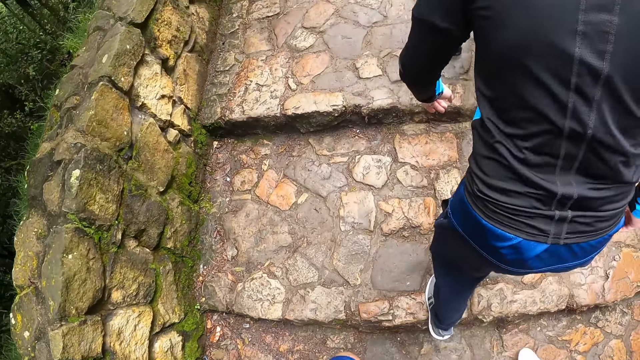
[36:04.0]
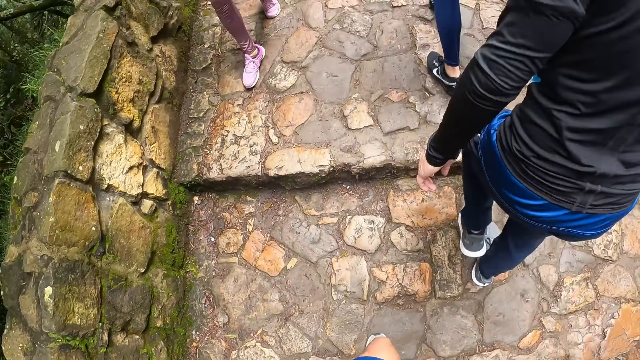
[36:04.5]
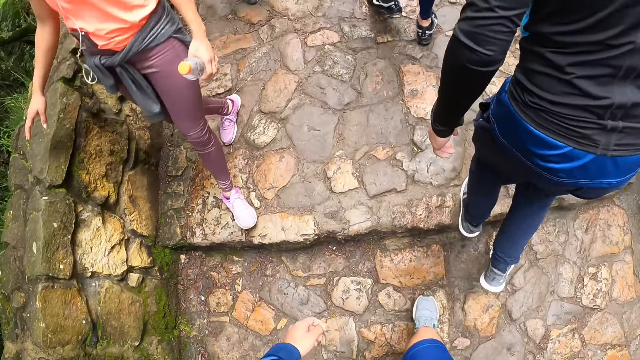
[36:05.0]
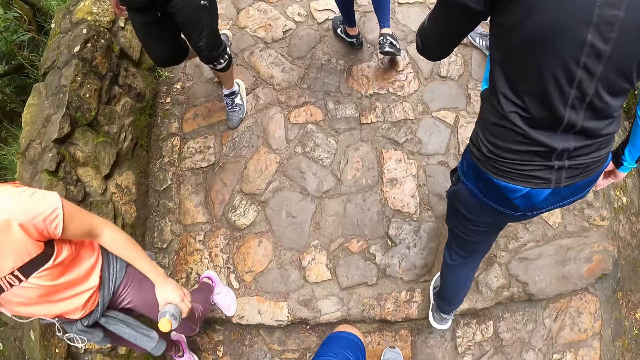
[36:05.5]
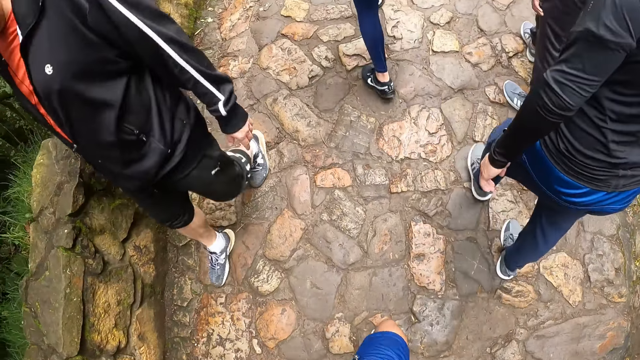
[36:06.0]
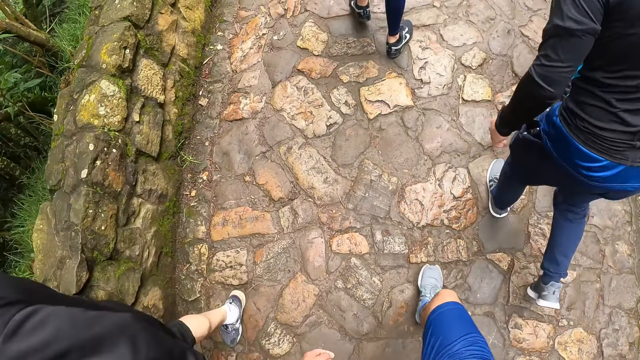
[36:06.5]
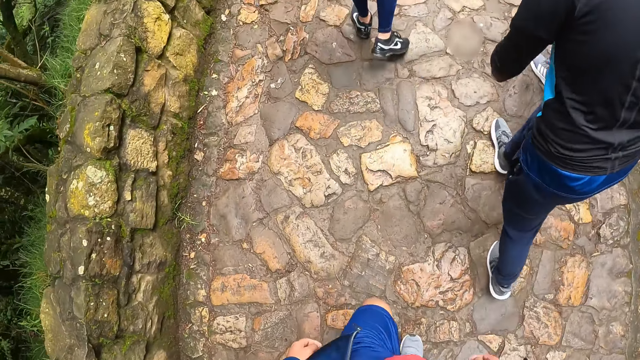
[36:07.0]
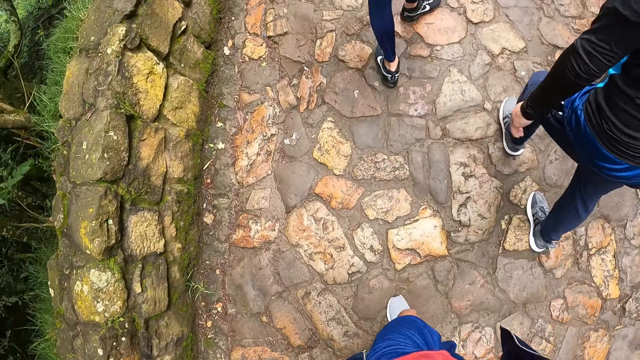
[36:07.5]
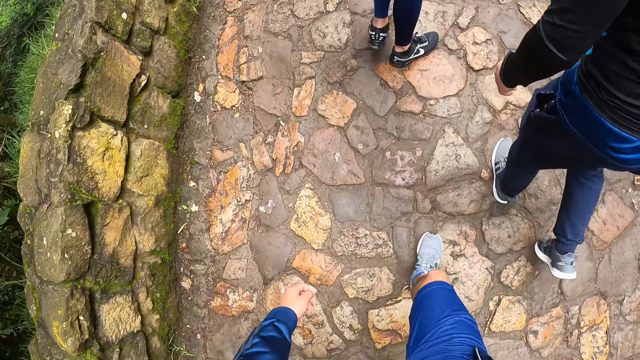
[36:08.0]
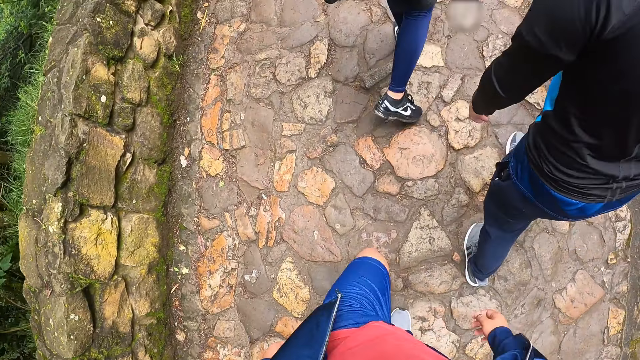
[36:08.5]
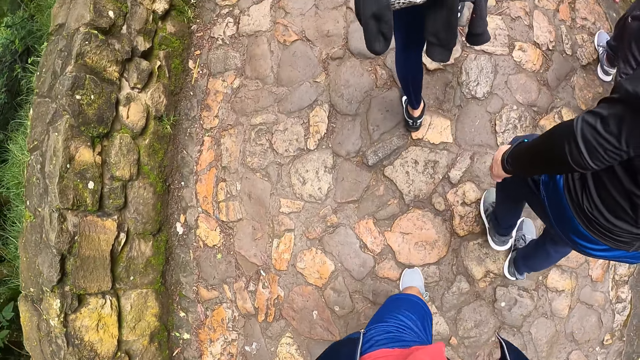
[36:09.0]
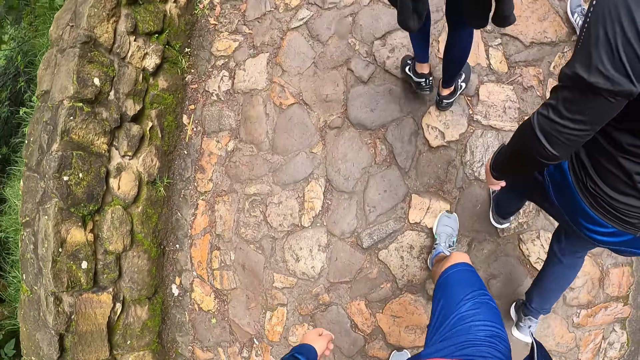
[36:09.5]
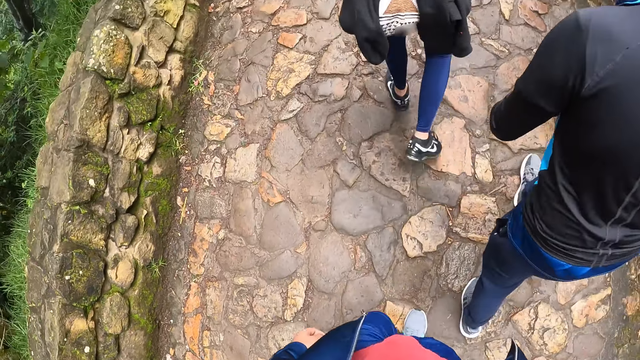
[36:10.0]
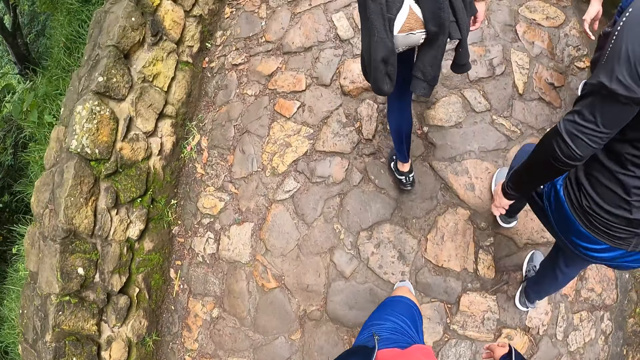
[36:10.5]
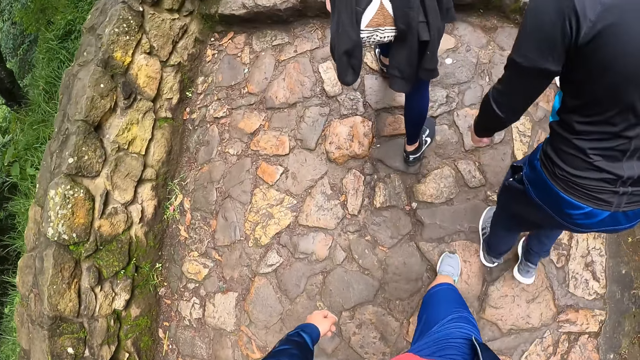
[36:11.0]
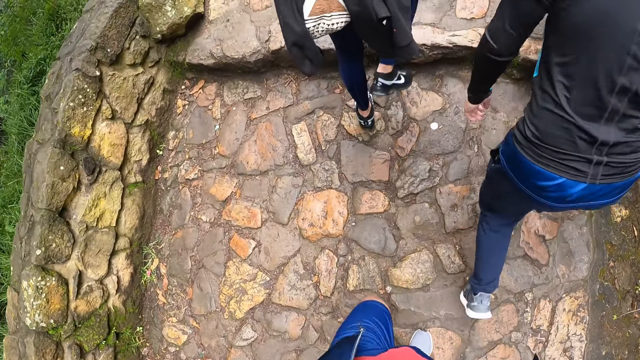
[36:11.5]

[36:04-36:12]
A person walks downstairs. Another person walks downstairs.

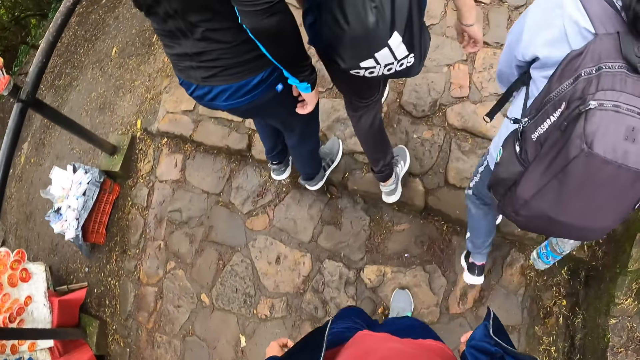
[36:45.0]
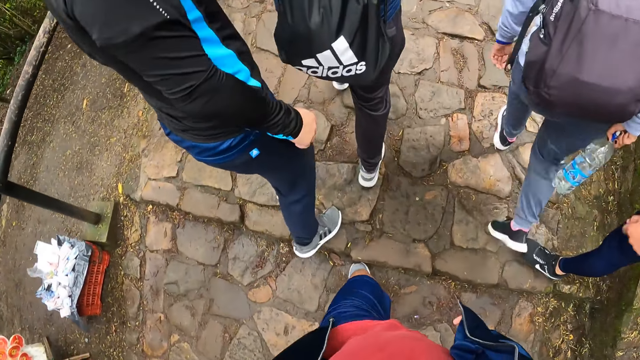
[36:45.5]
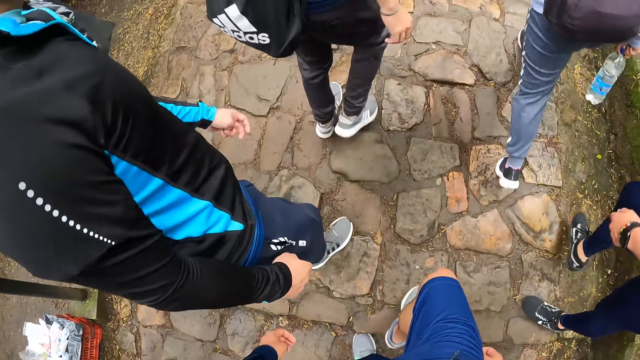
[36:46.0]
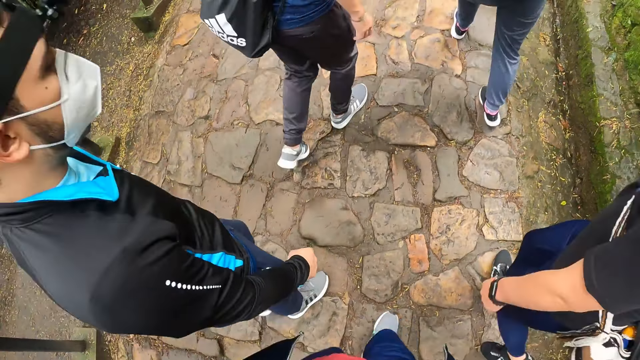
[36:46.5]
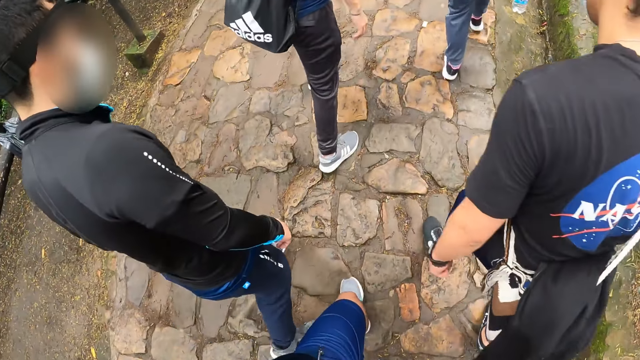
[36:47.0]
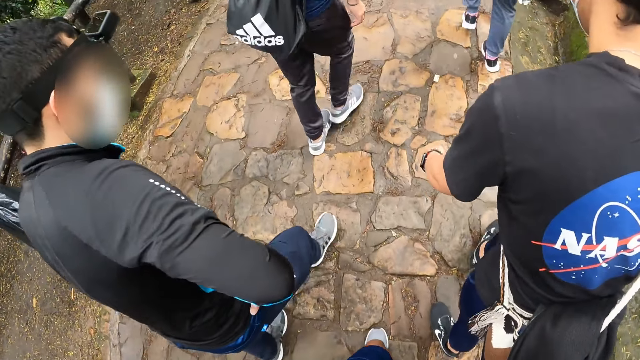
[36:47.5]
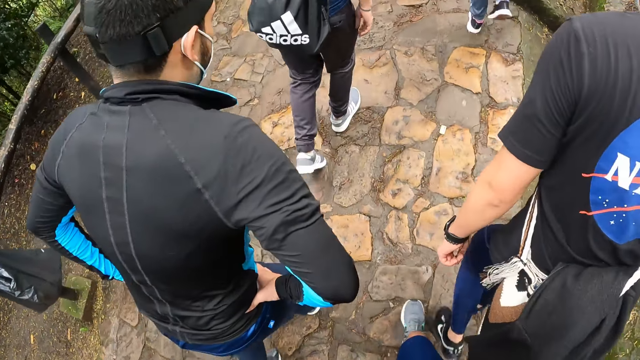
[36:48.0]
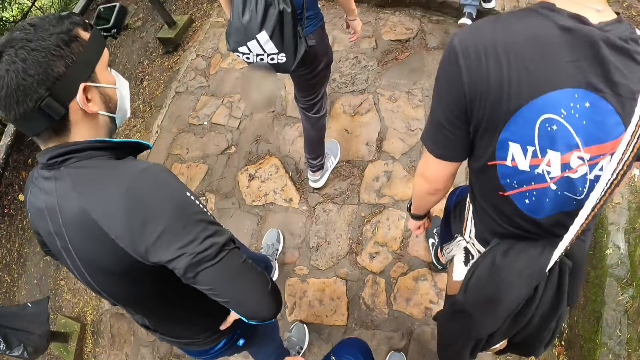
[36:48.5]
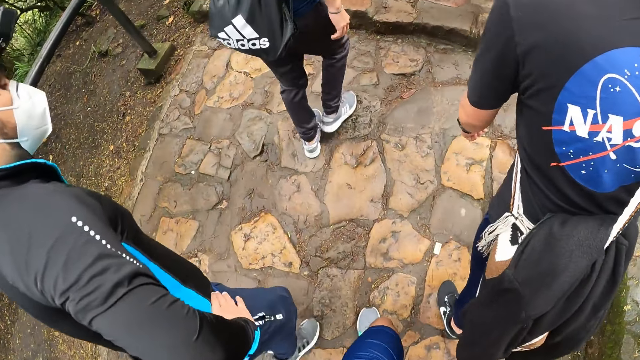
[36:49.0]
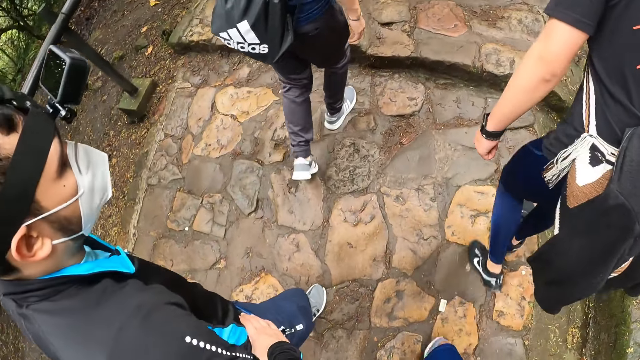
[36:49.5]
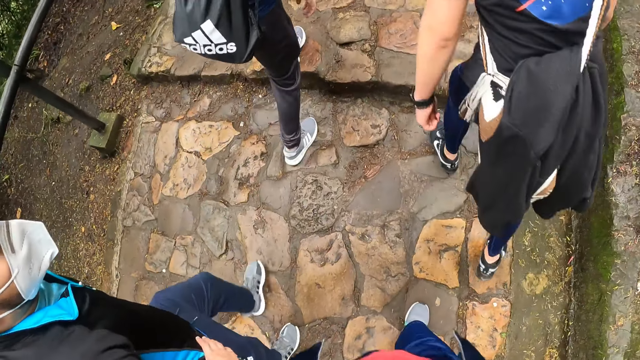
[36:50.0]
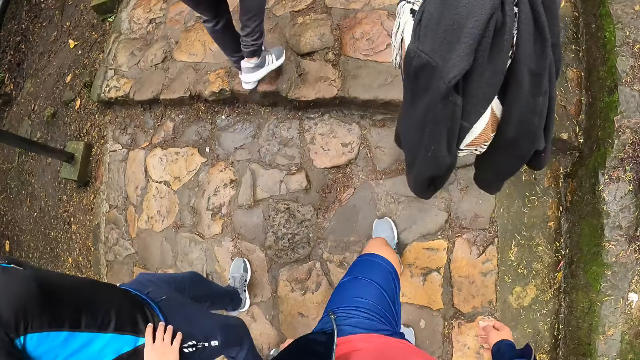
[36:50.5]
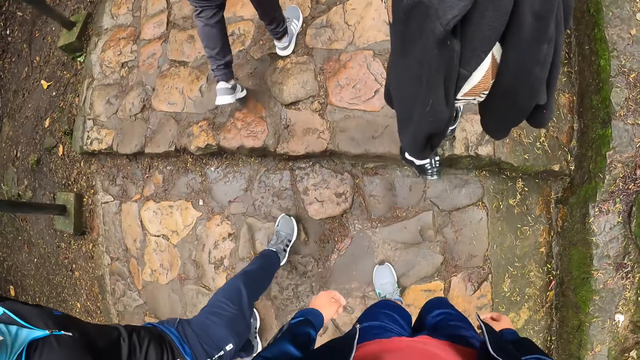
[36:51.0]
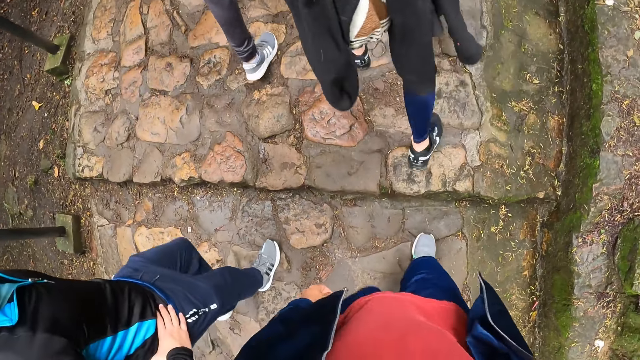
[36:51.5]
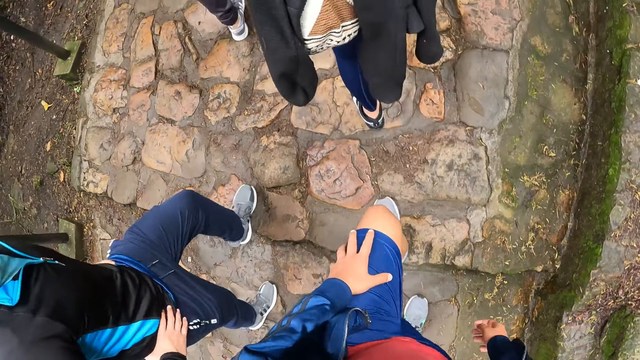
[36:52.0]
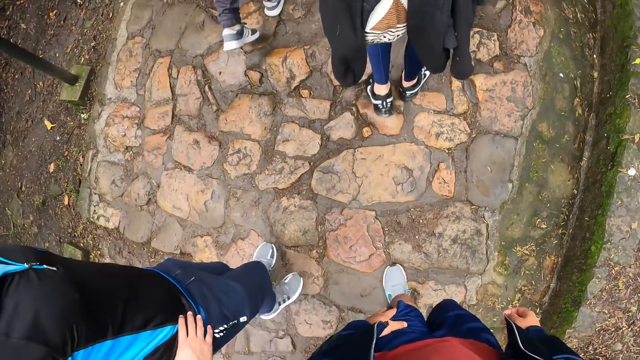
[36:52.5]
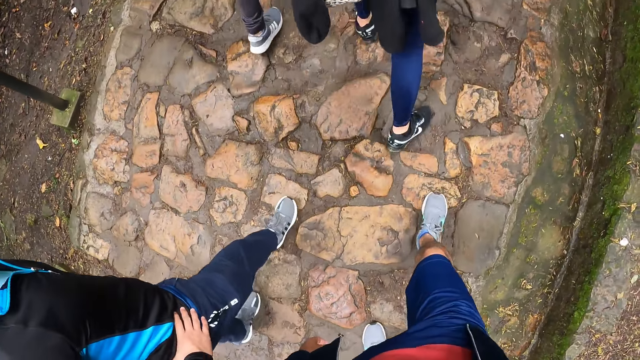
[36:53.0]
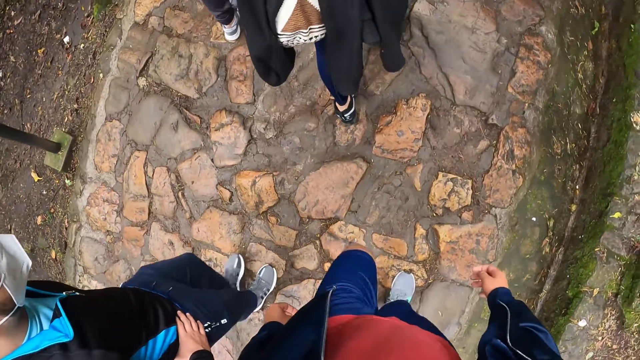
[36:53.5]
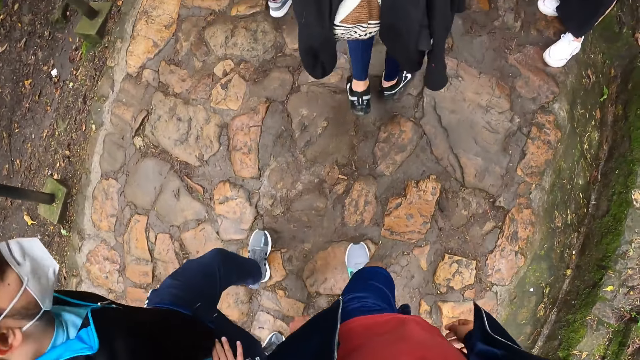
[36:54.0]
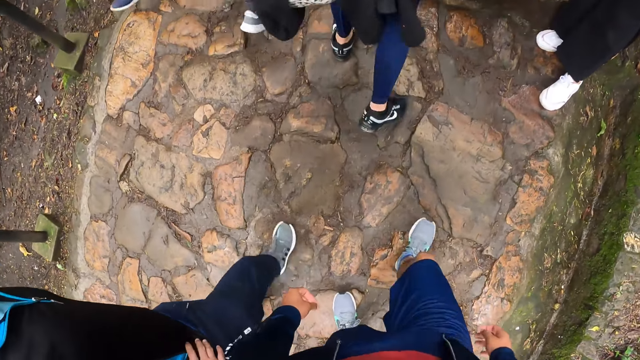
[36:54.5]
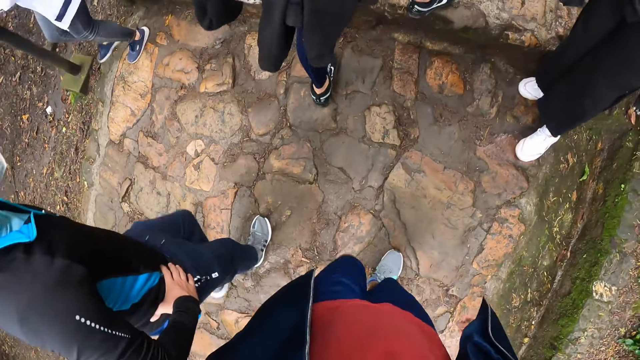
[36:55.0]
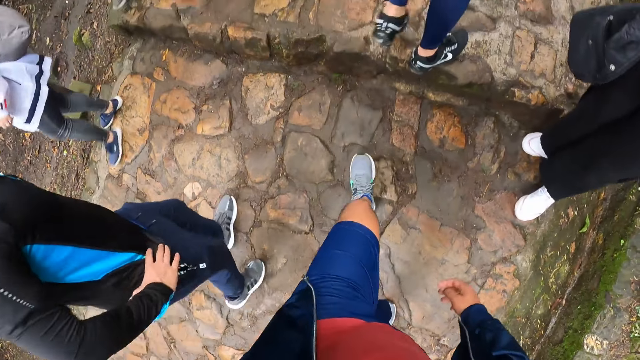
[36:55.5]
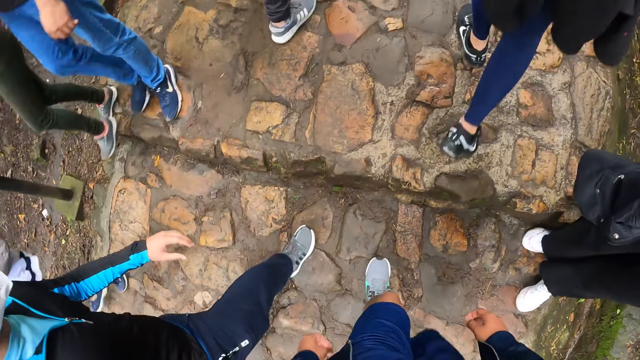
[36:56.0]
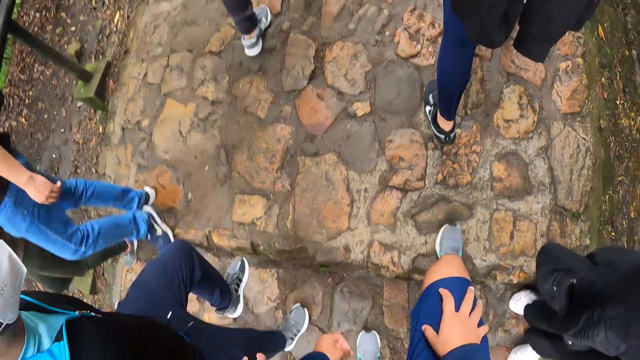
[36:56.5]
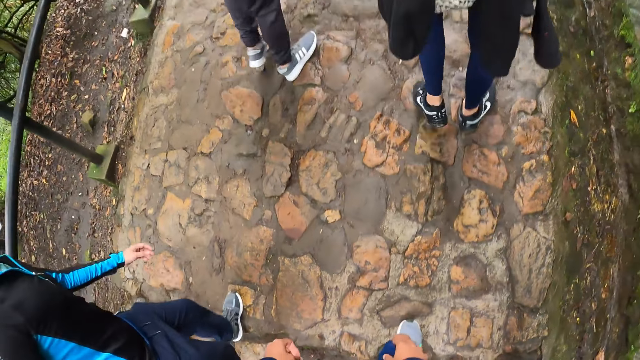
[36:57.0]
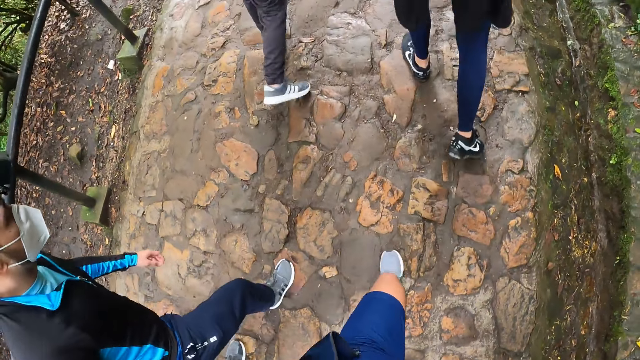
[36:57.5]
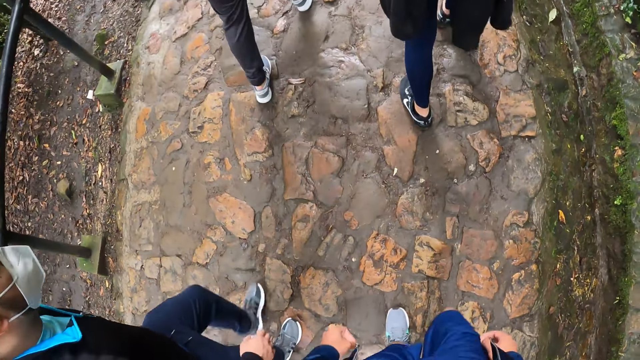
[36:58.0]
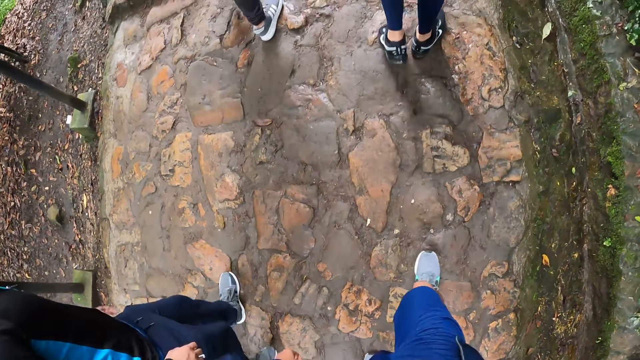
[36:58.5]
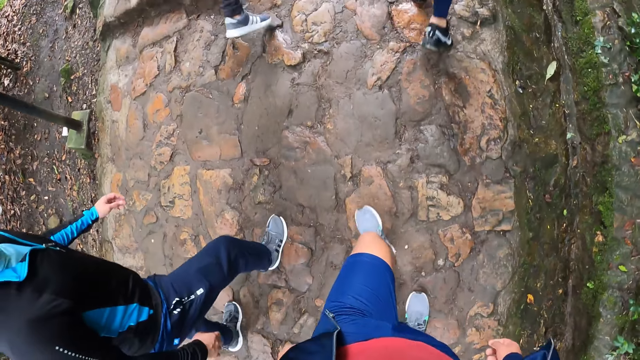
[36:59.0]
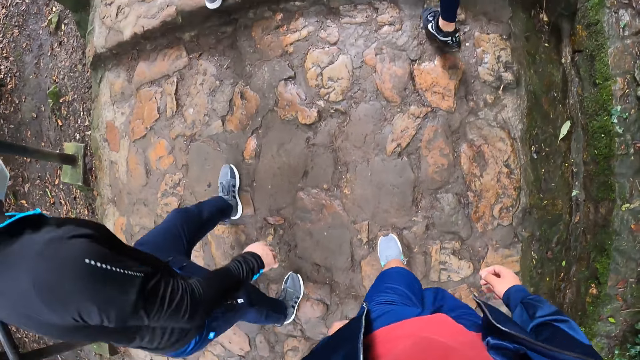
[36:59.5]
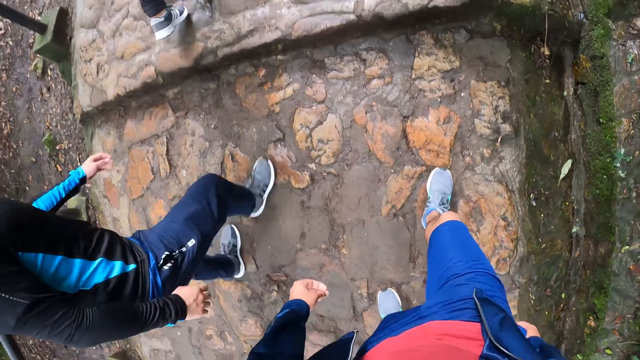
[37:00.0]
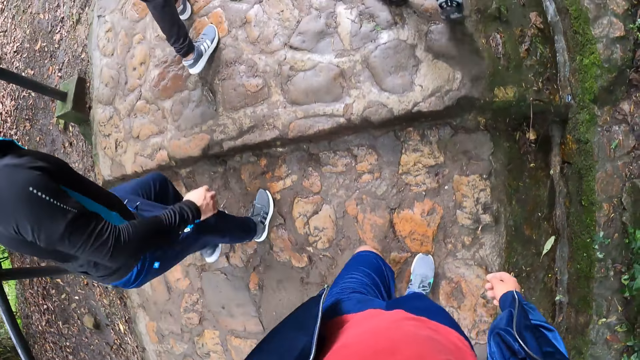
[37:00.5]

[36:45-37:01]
The camera wearer interacts with a man. The man walks on the pavement. The camera wearer walks on the pavement. The man holds his waist with both hands. The man removes both hands from his waist.
